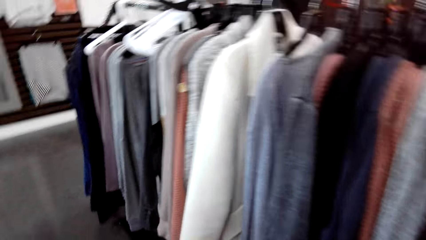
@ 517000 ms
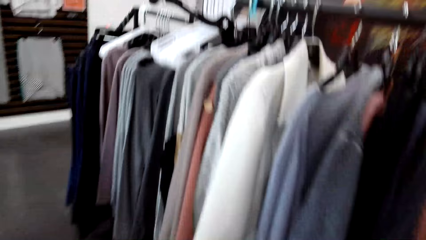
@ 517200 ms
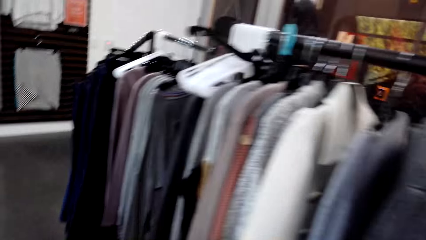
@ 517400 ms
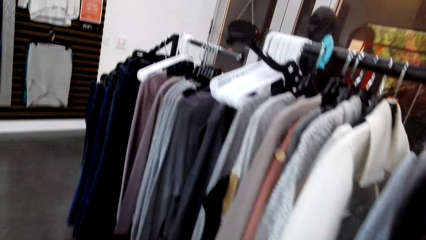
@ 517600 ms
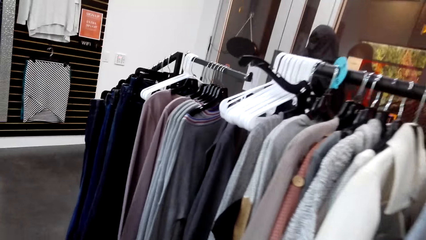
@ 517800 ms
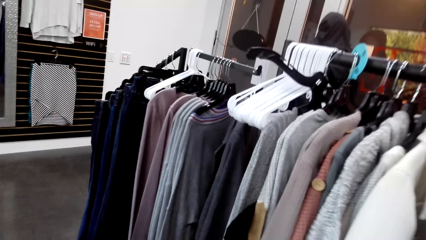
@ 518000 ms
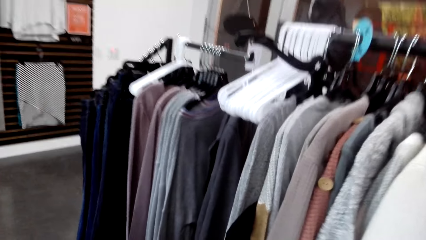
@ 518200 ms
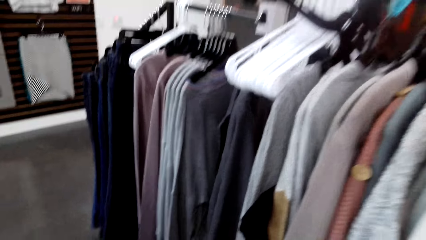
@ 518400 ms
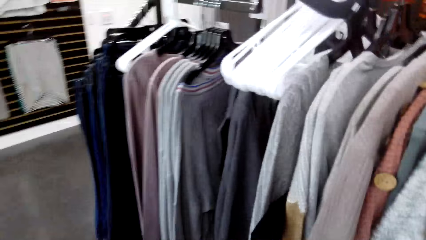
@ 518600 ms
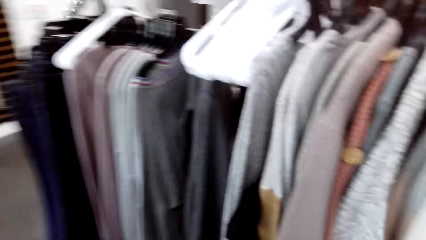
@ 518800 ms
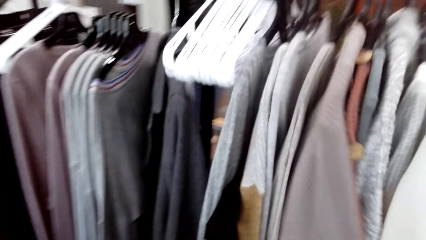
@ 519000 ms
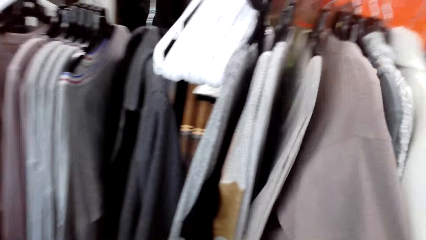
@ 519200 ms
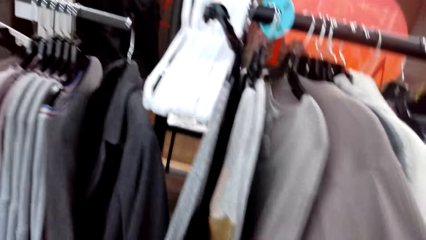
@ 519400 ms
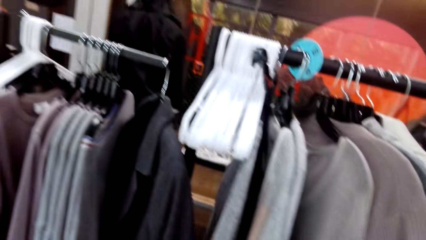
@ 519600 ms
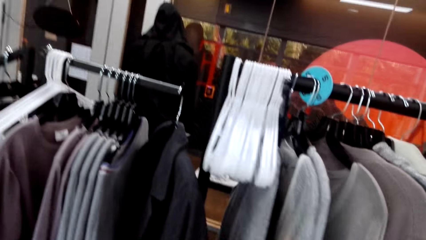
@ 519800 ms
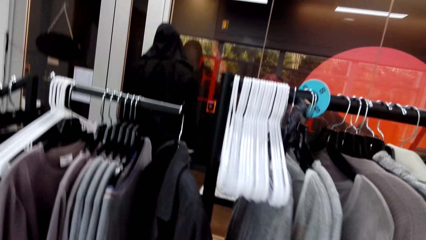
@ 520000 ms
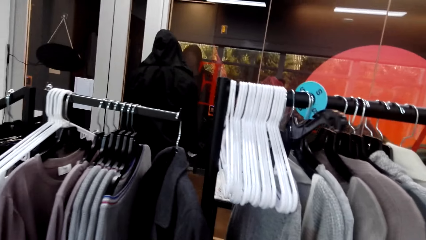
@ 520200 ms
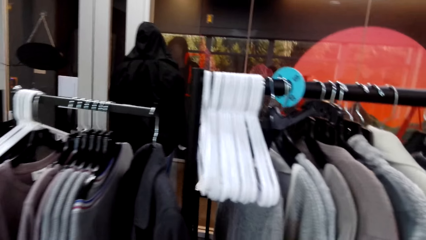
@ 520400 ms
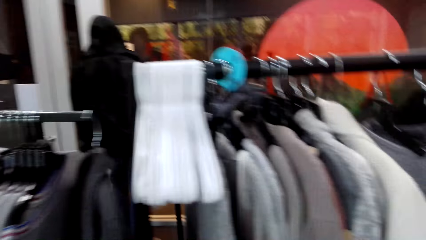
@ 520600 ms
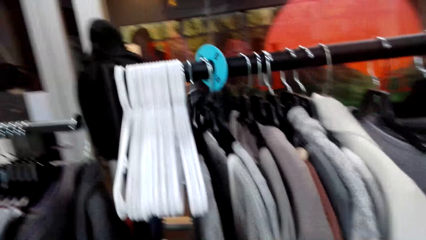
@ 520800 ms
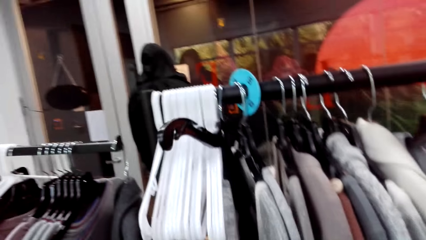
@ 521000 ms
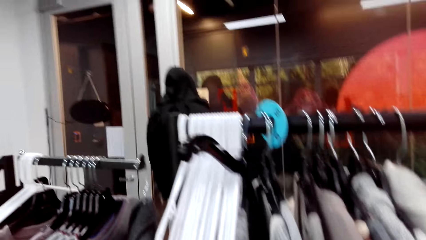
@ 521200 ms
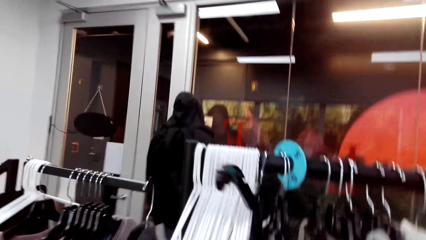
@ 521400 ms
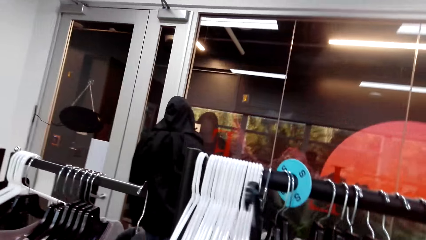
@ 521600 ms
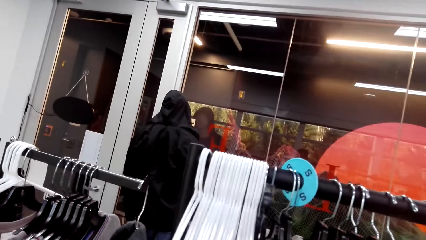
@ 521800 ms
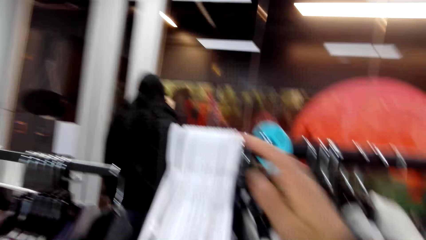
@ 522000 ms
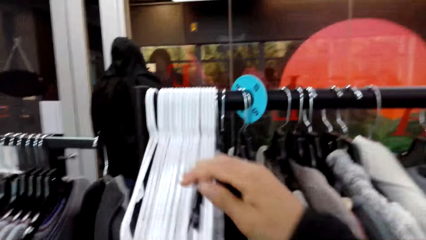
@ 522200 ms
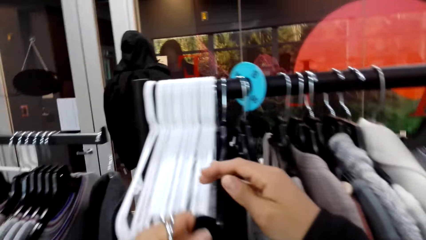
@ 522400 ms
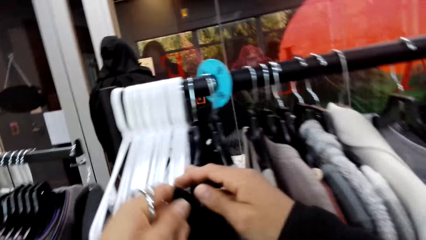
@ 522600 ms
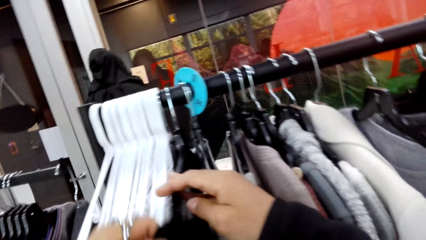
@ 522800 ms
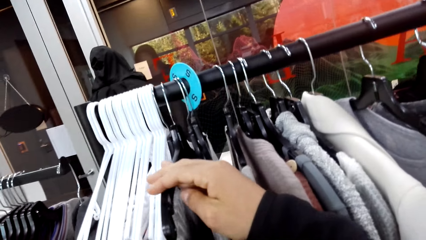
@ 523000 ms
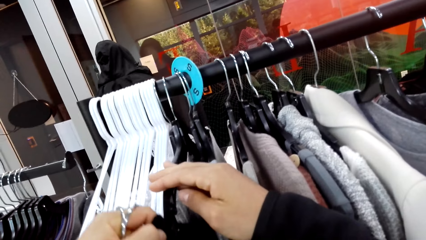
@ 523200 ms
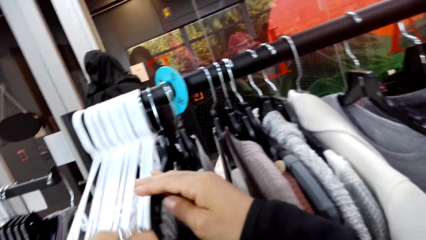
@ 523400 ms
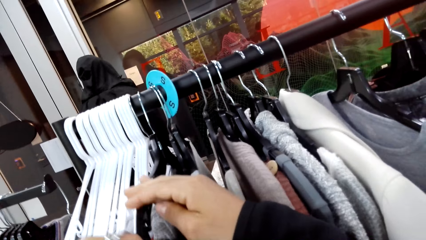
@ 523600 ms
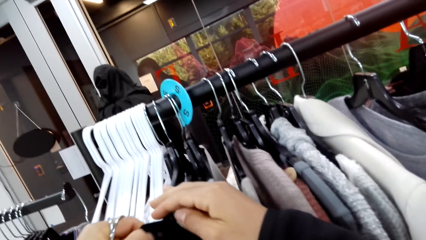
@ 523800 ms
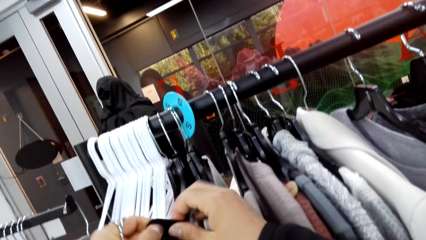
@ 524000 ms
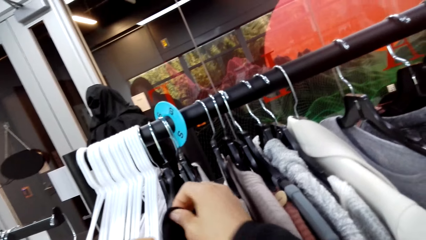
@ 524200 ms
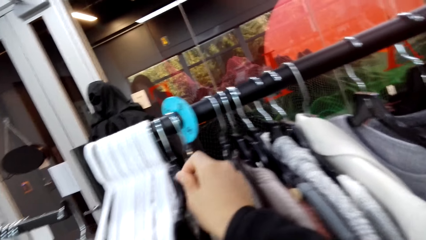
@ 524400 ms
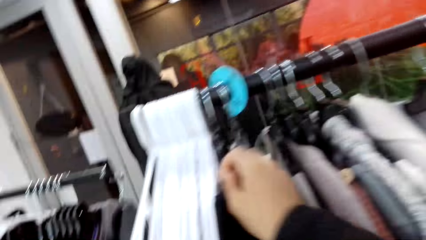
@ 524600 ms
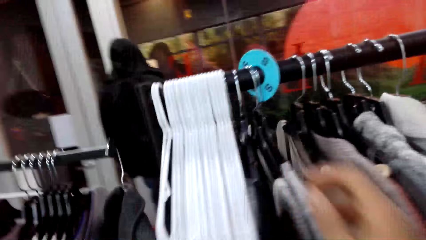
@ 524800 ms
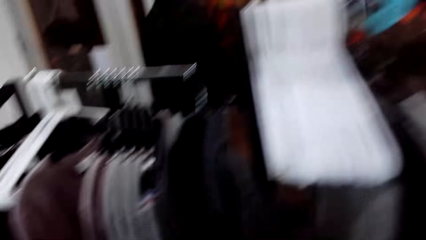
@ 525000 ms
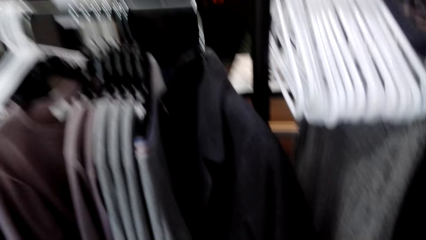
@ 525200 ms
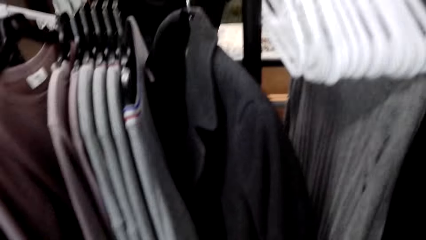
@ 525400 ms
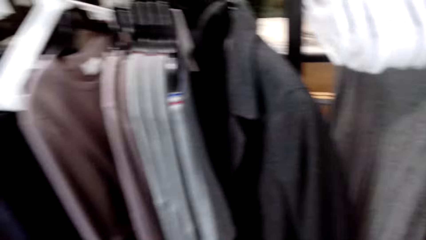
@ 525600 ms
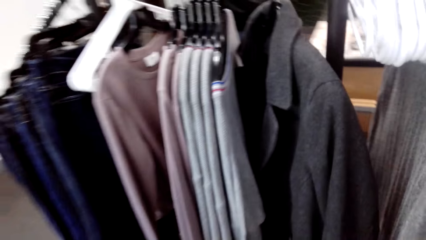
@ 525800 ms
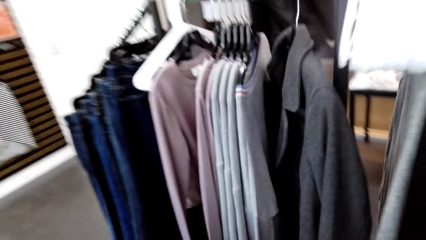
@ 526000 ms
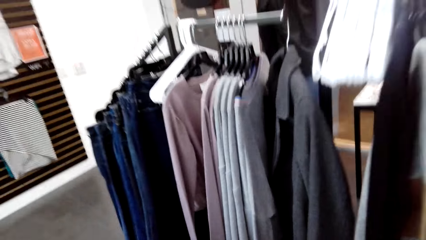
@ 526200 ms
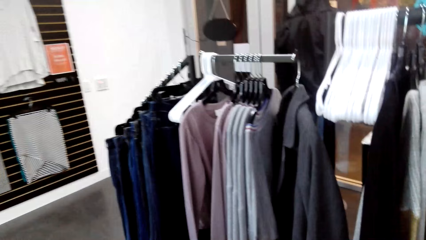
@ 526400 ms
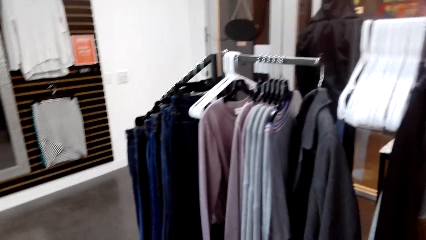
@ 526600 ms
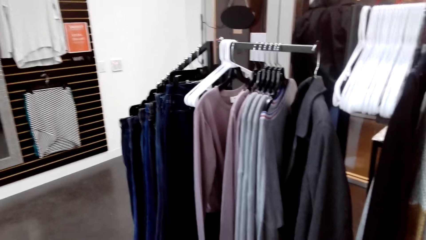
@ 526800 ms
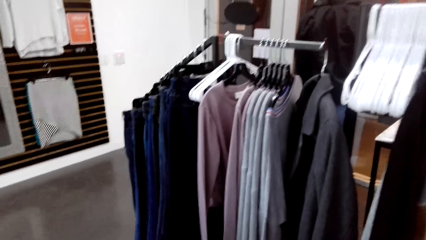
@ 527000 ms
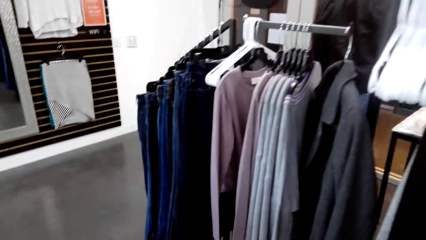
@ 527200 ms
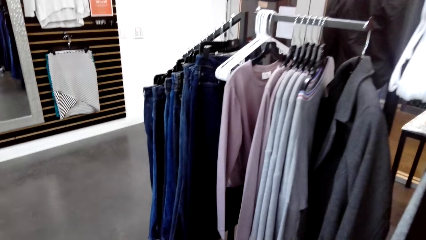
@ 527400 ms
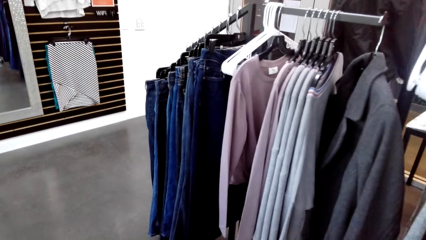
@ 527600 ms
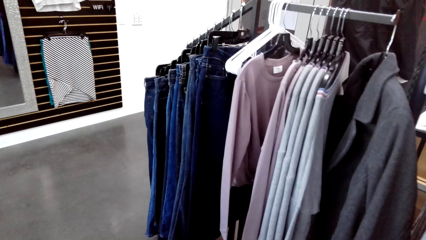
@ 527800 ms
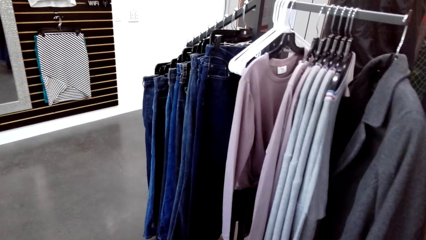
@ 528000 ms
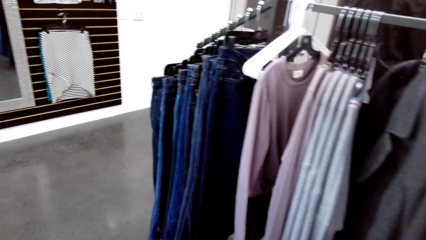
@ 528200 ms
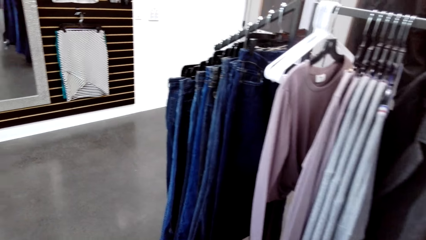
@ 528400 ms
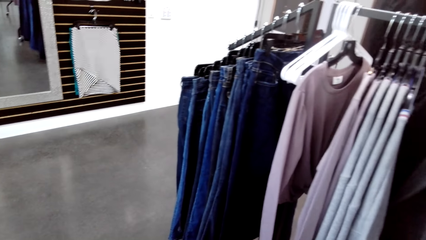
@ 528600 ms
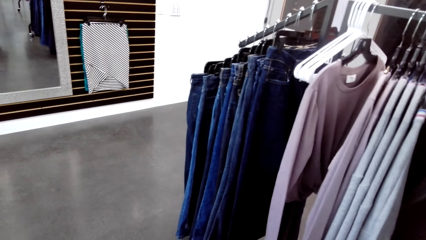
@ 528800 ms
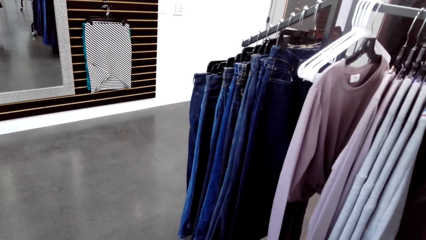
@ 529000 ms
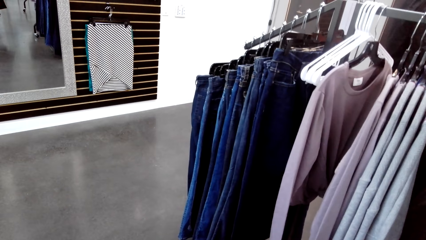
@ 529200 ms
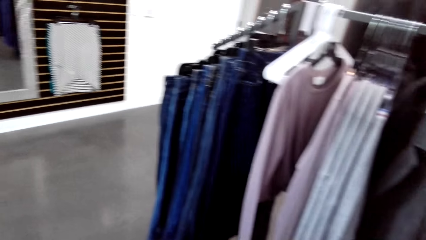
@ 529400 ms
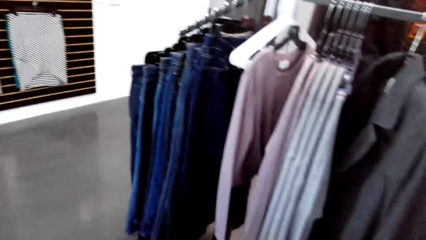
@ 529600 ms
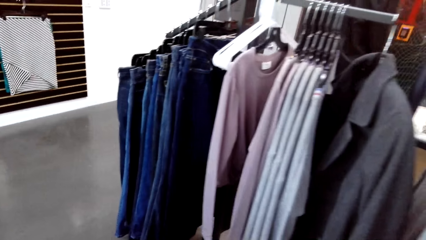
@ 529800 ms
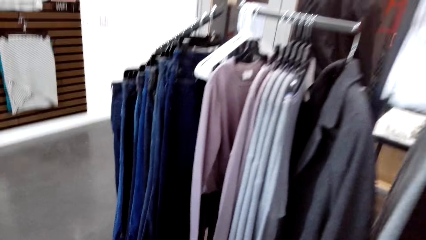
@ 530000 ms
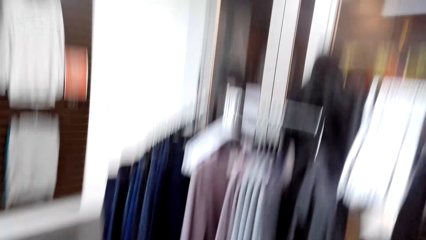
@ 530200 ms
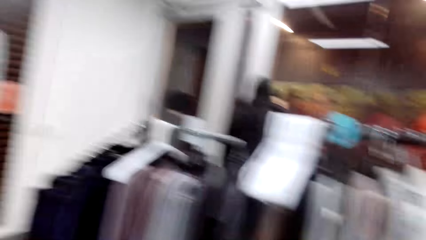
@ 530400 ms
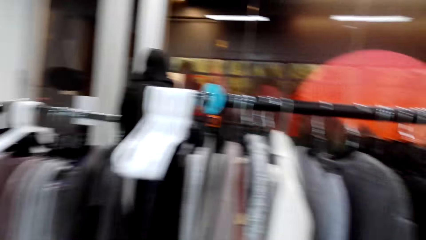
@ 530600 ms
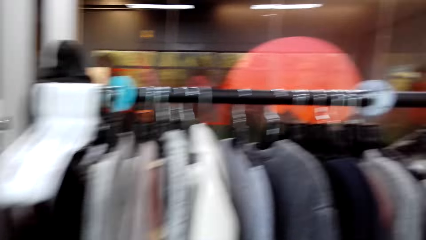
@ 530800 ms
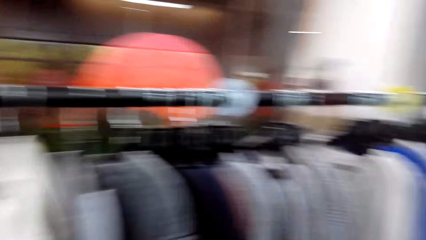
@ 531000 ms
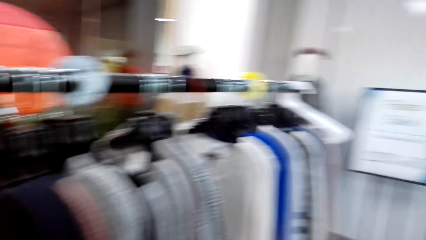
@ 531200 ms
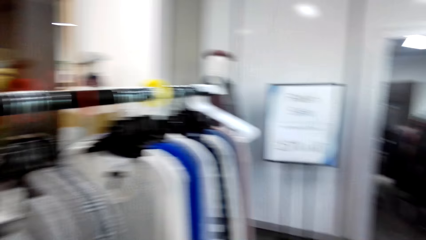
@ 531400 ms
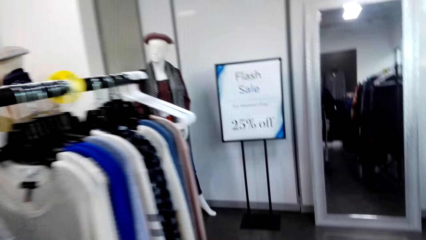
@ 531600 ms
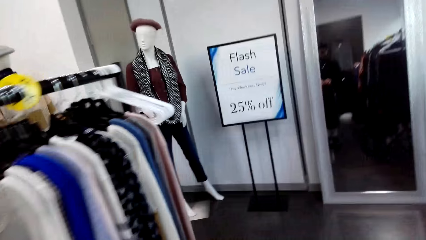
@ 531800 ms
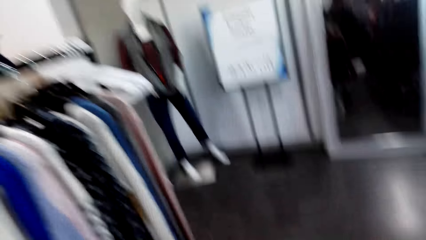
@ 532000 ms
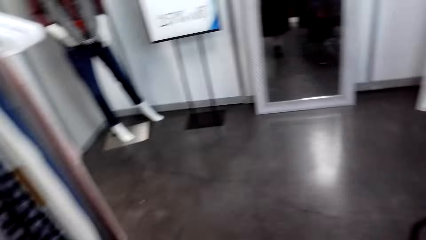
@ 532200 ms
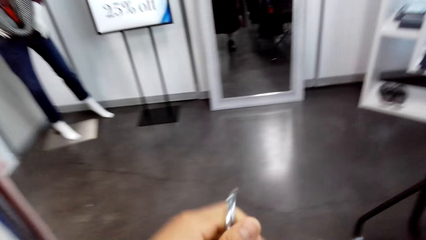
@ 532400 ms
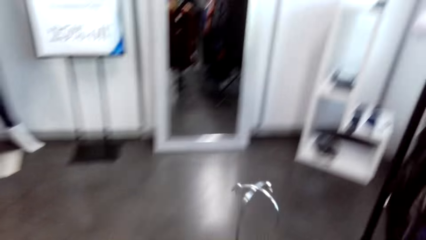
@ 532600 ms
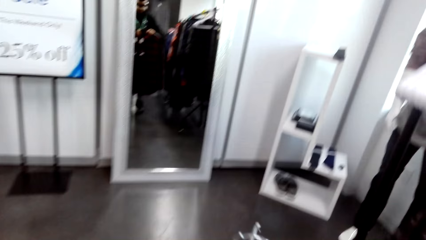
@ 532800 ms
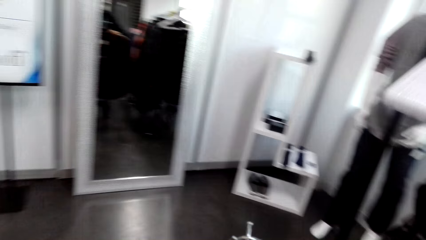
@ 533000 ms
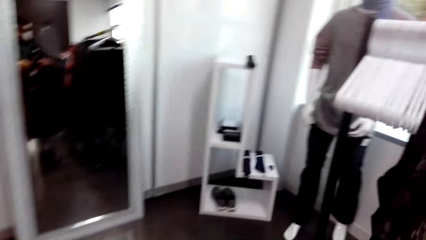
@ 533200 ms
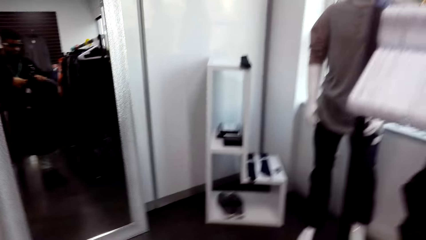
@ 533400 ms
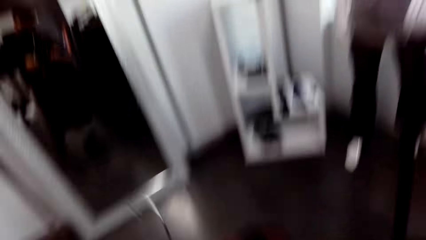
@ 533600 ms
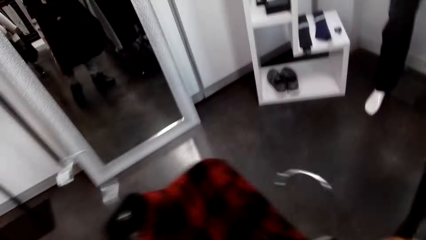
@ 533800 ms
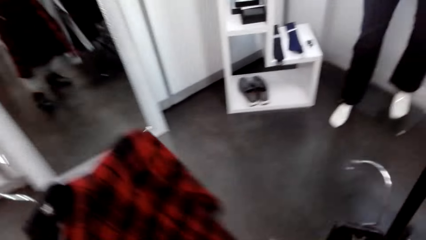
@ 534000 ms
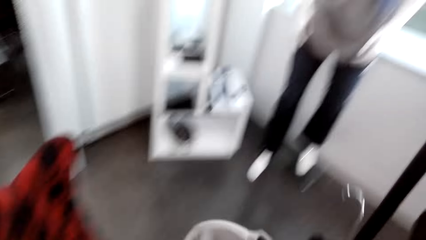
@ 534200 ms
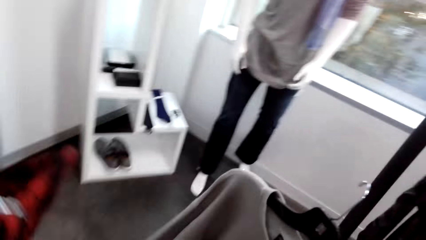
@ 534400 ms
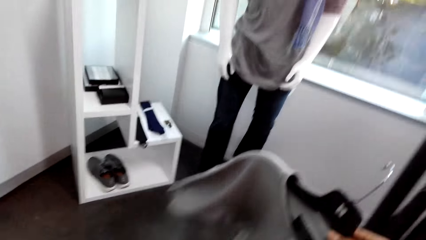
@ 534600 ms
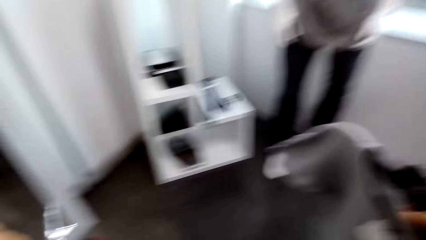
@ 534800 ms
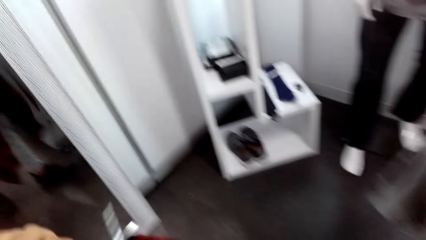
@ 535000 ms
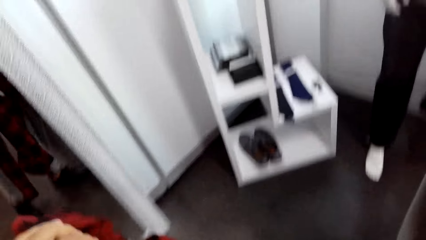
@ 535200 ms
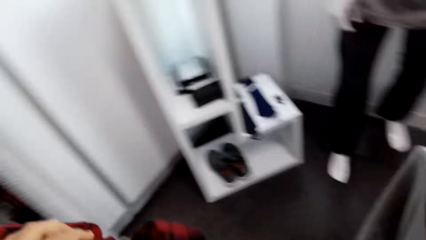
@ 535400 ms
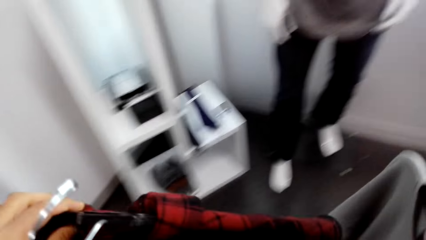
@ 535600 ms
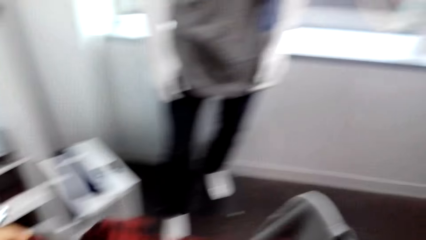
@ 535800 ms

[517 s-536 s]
The camera wearer walks around. They pick a cloth from a rack. They put the shirt back. They walk around. They walk around.
